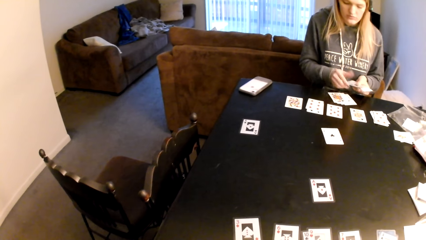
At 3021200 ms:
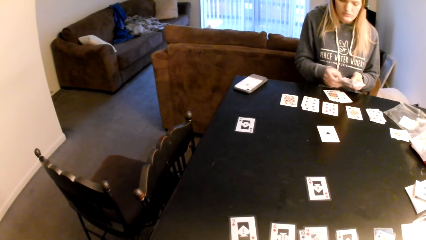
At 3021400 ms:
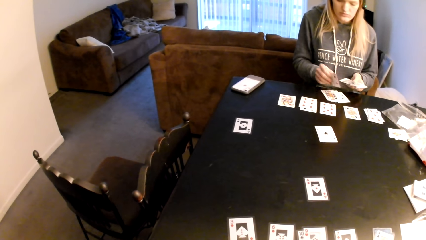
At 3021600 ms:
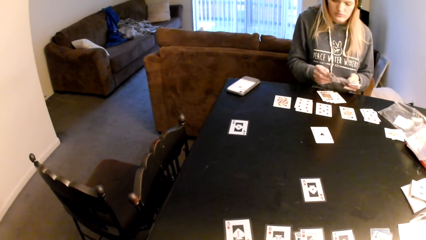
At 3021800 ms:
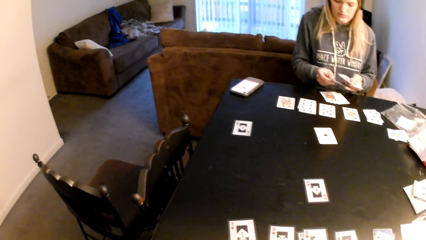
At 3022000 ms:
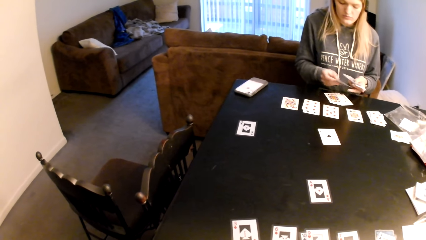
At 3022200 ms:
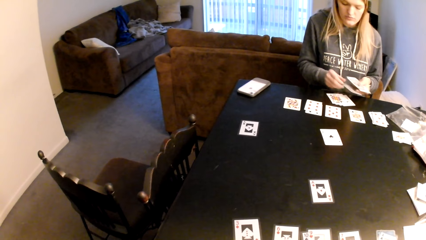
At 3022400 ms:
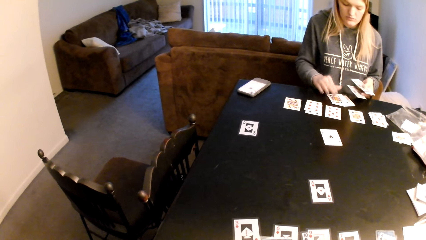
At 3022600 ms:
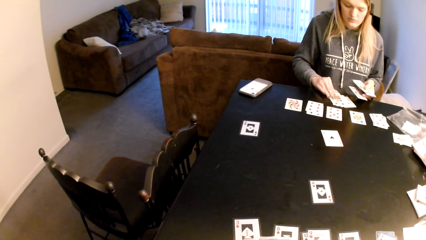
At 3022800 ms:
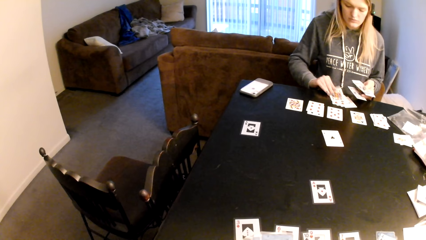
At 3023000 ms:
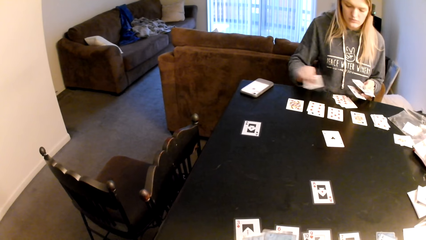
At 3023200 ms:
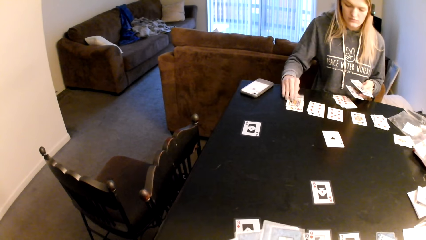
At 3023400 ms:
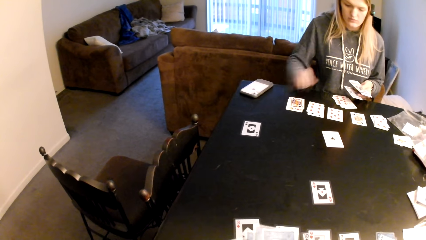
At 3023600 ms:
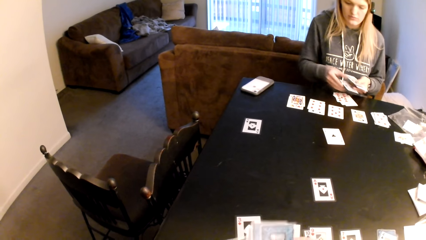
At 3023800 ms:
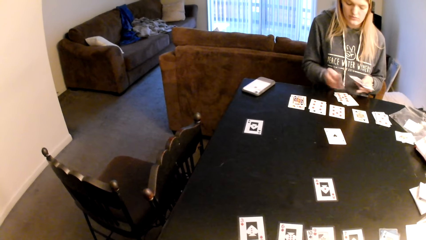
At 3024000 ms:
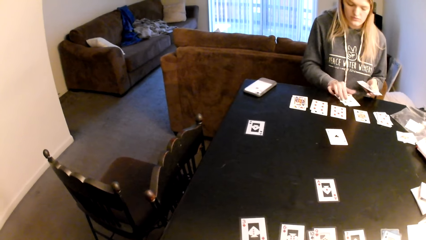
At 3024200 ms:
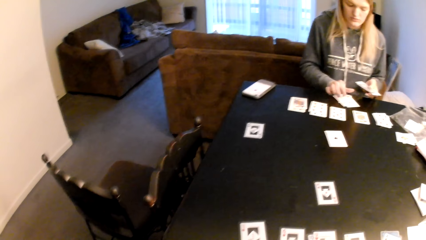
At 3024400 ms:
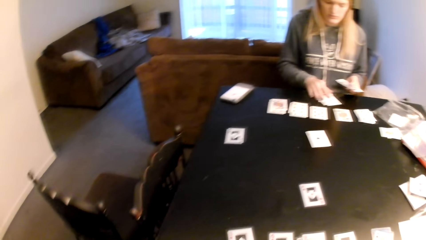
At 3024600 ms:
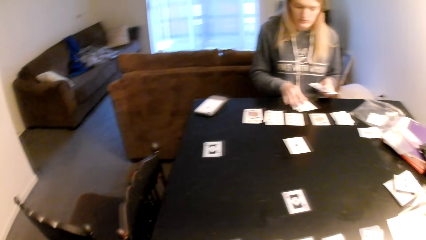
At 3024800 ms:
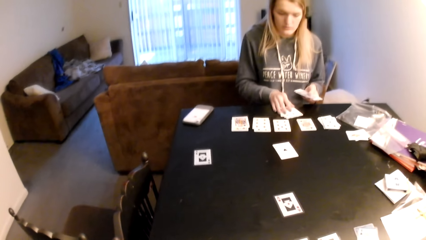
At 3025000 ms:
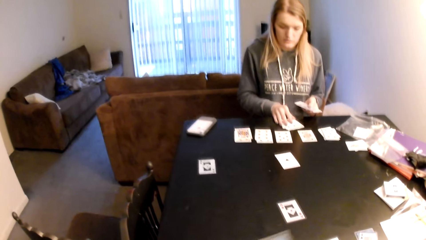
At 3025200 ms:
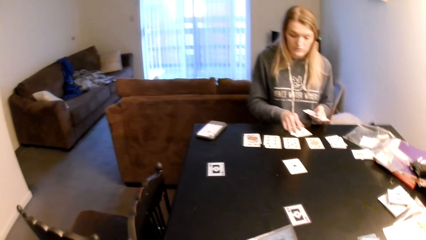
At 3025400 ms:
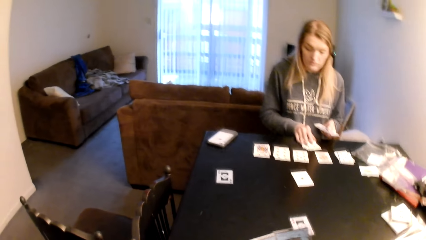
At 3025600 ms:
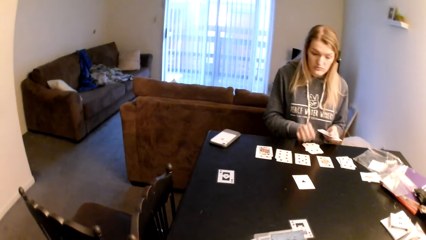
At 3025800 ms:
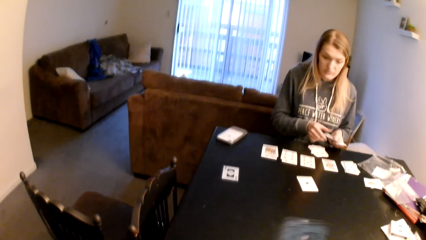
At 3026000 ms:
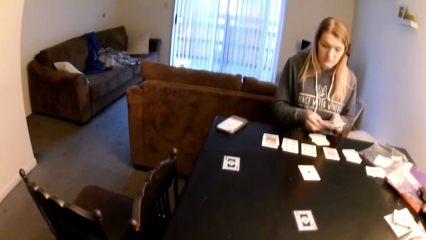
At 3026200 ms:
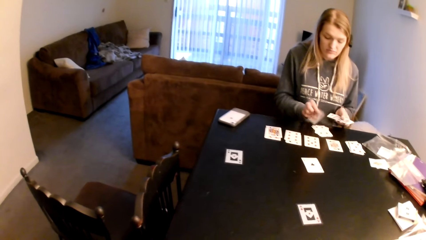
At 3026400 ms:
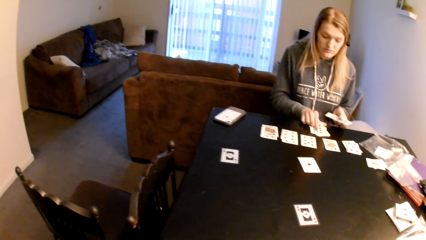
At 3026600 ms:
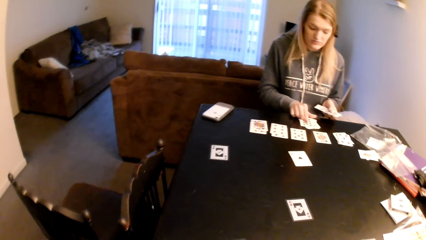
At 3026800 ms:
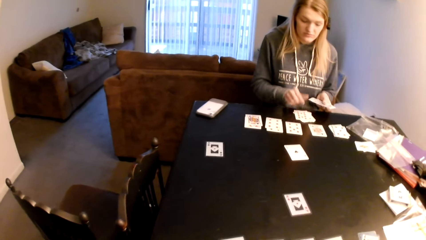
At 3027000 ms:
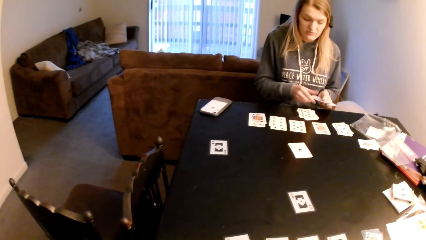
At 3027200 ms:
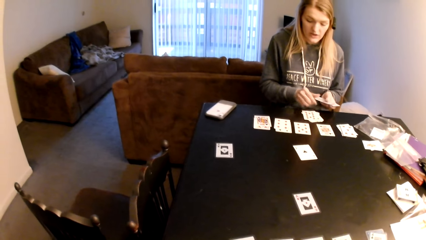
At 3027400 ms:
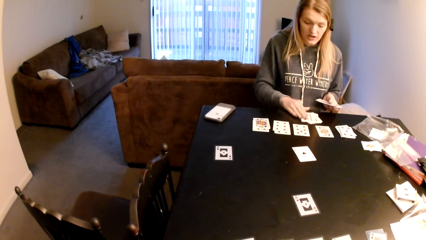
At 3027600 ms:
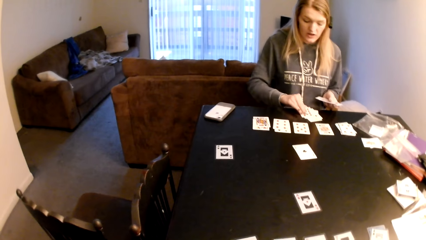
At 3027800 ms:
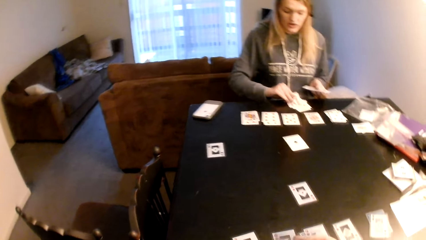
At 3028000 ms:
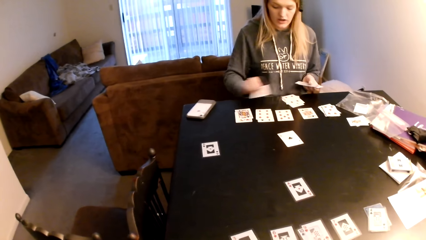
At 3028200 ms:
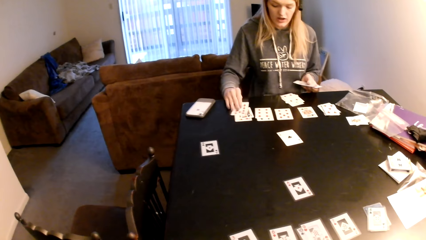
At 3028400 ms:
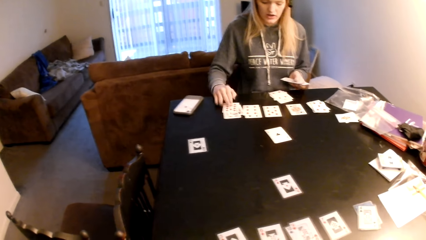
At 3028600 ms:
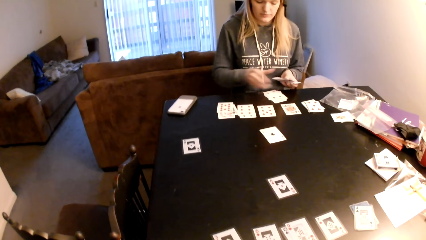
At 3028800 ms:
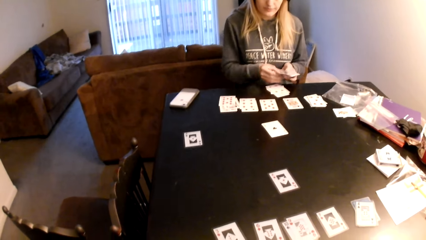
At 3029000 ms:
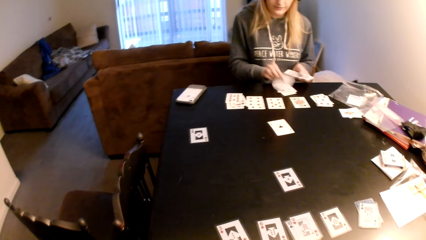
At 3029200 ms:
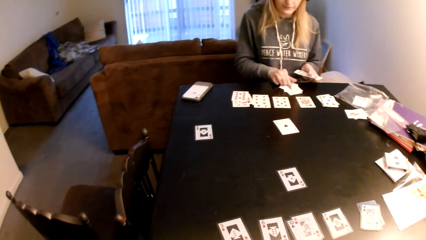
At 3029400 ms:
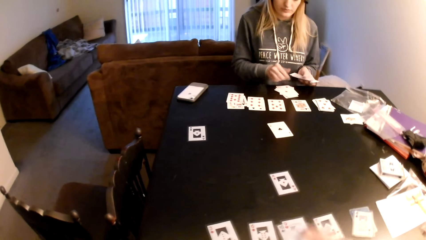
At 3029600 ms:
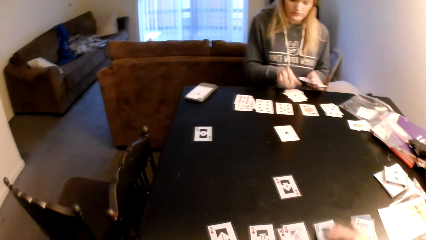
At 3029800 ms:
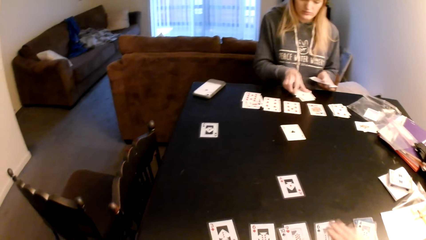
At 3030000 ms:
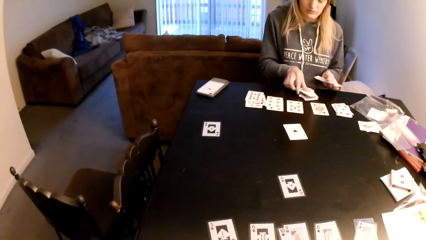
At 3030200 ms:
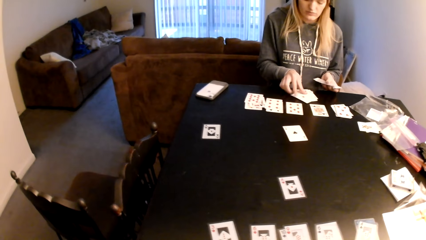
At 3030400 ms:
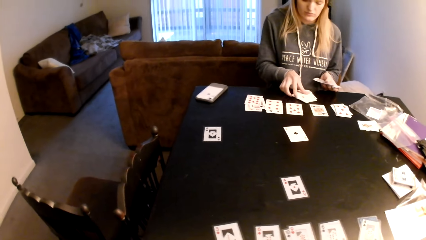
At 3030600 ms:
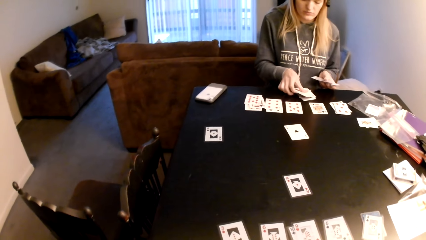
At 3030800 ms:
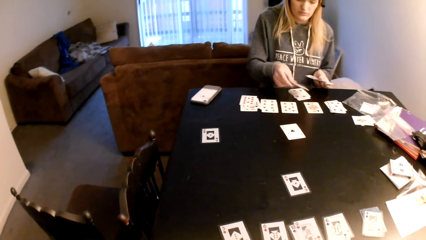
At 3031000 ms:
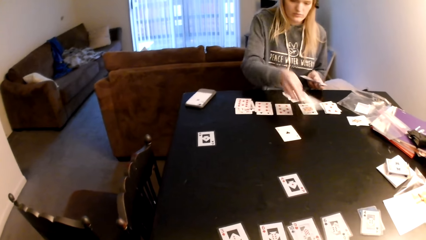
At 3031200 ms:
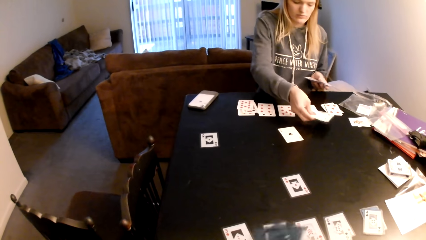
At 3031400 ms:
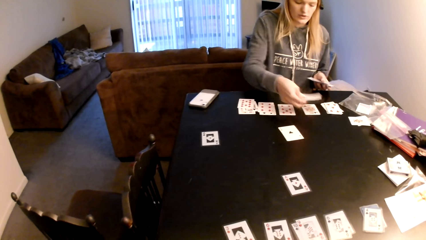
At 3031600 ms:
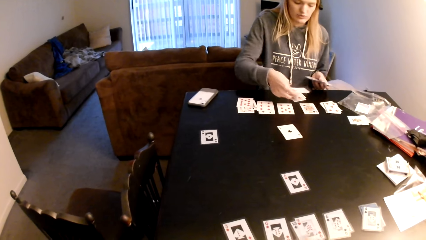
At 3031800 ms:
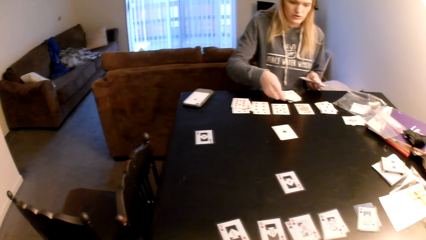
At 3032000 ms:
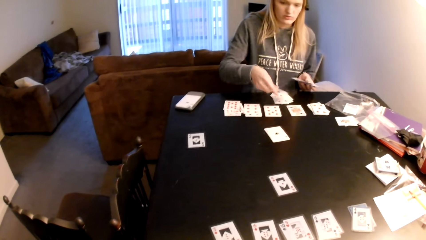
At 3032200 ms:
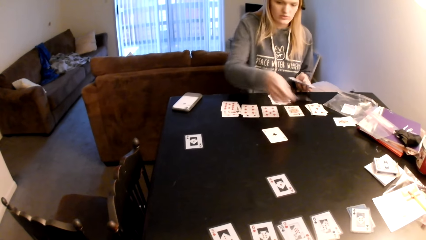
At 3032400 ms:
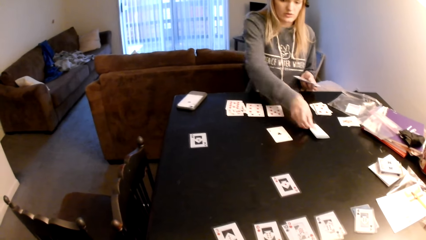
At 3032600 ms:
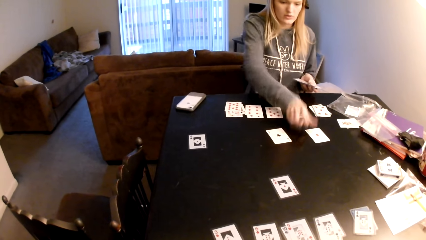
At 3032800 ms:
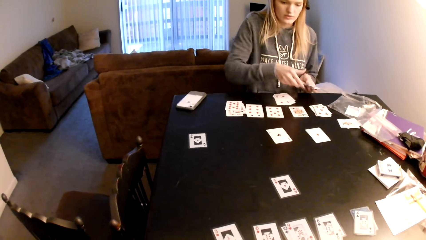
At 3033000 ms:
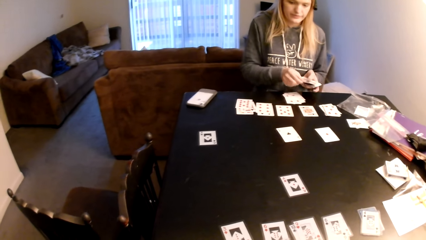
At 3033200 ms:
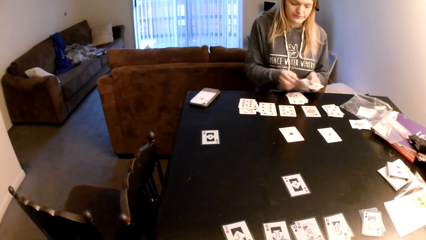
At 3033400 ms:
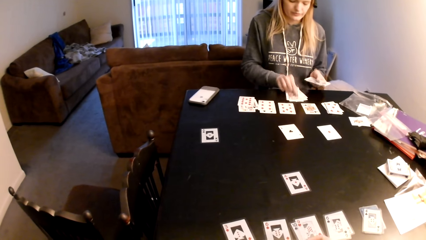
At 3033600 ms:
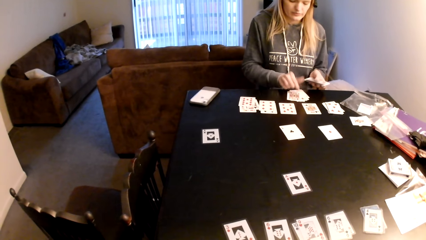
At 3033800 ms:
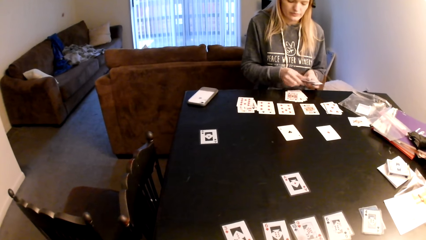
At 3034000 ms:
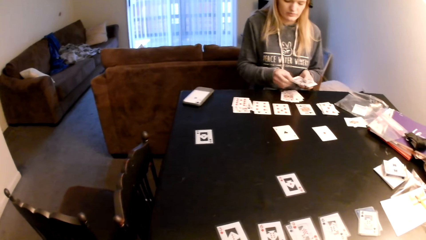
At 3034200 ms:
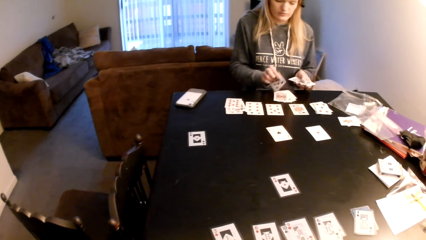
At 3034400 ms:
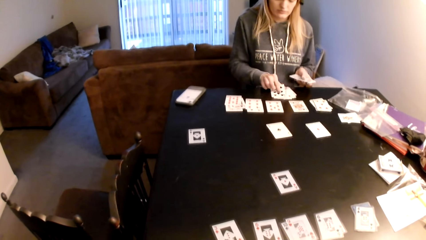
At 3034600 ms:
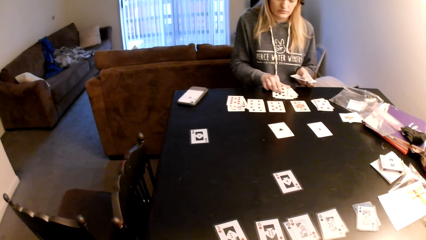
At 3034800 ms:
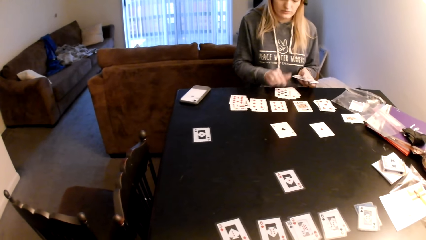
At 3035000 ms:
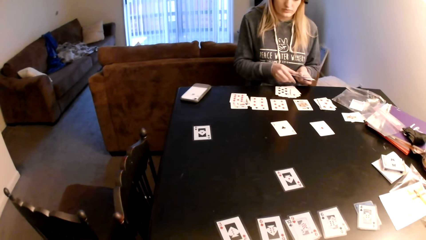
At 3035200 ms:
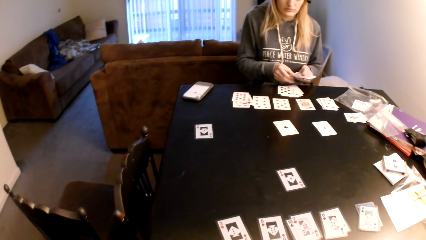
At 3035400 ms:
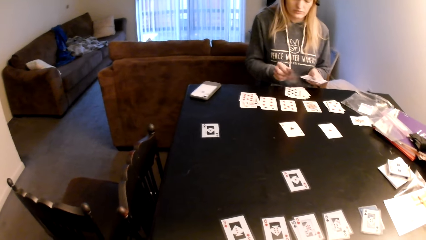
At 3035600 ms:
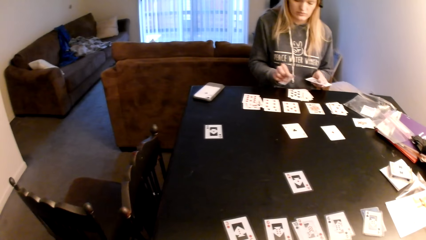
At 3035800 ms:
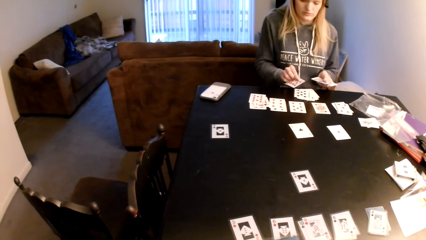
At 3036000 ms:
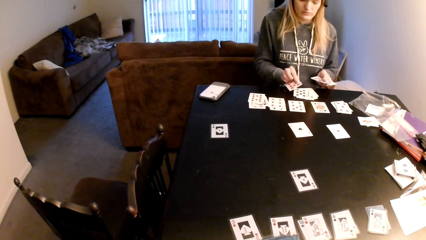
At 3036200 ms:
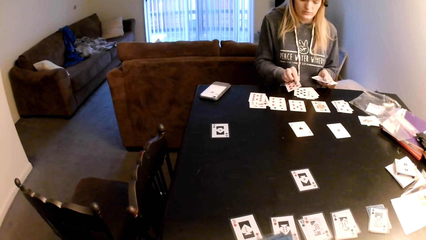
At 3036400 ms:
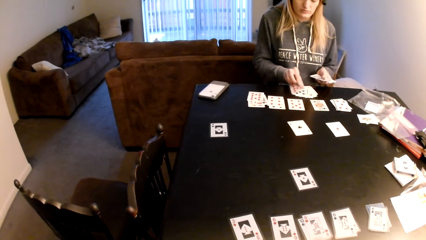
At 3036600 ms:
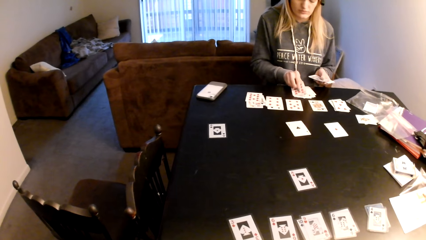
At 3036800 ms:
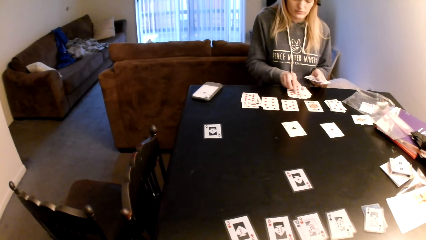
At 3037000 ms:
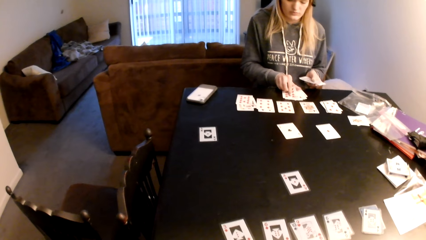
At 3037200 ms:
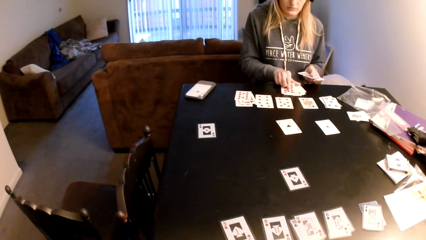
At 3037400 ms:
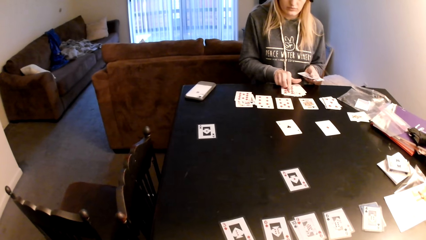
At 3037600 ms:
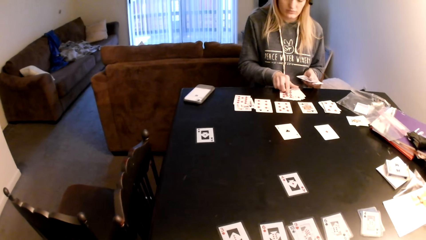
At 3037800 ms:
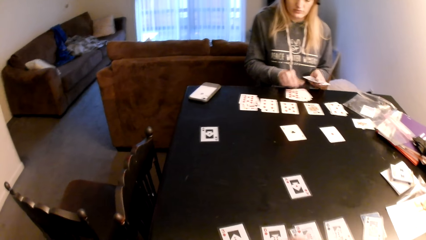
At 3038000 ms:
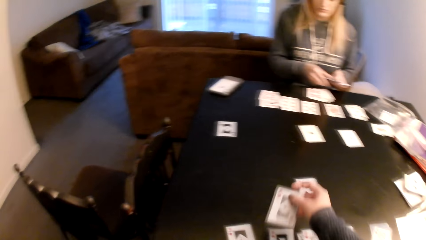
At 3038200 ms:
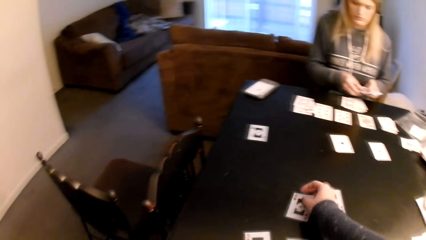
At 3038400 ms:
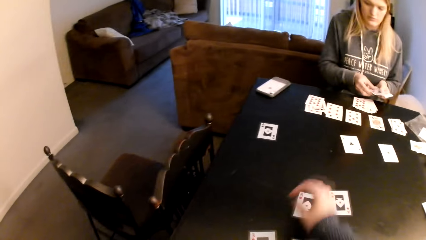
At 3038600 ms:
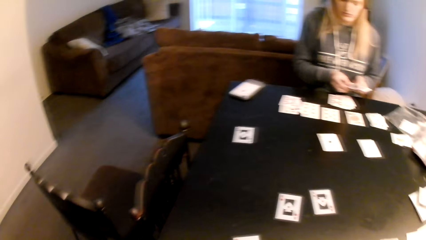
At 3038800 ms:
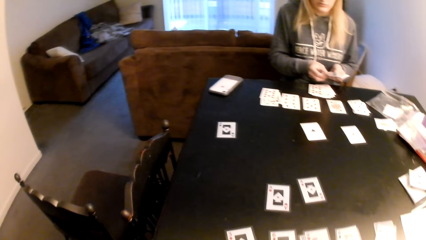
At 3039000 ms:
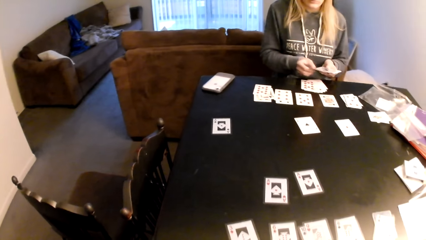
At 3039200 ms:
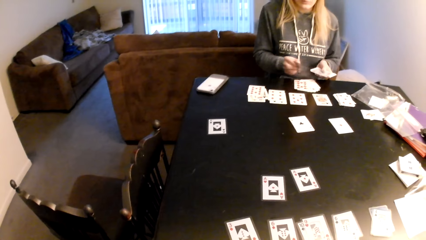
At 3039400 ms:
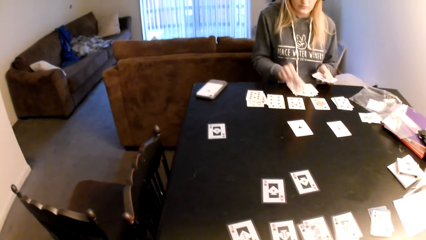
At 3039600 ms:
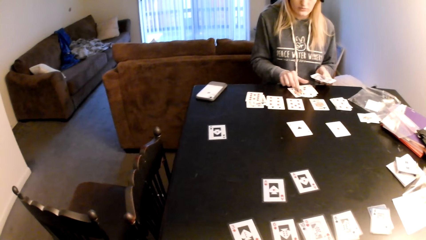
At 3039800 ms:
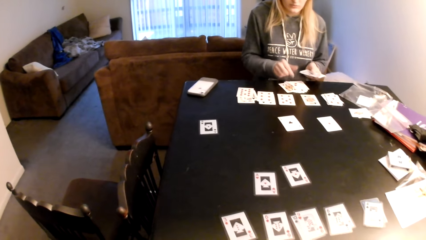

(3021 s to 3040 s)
A woman pulls a playing card from the left hand. The camera wearer places a playing card on the table. The woman puts the cards on top of the cards. The woman pulls a playing card from the left hand and looks at the playing card. The woman puts the cards on top of the cards and pulls a playing card from the table. The camera wearer lifts the playing card. The woman holds the cards. The camera wearer looks around. The woman pulls a playing card from the left hand and places the playing card on the table. The camera wearer looks around. The woman moves a playing card on the table, picks a card on top of the cards and puts the cards on top of the cards. The camera wearer looks at the playing card. They put a card on top of the card. The woman picks a card on top of the cards. The camera wearer looks at the playing card. The woman returns a card on top of the cards, places the playing card on the table and puts the cards on top of the cards. The camera wearer touches the playing card. They look at the playing card. The woman places the playing card on the table. The camera wearer picks a playing card from the table. They place the playing card on the table. They look at the playing card.
